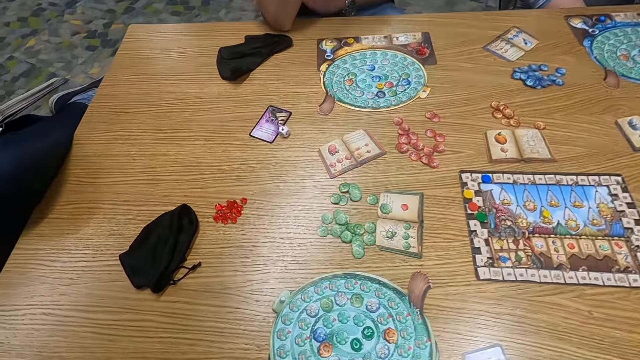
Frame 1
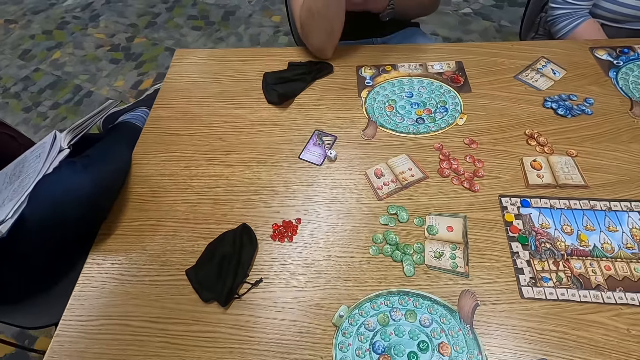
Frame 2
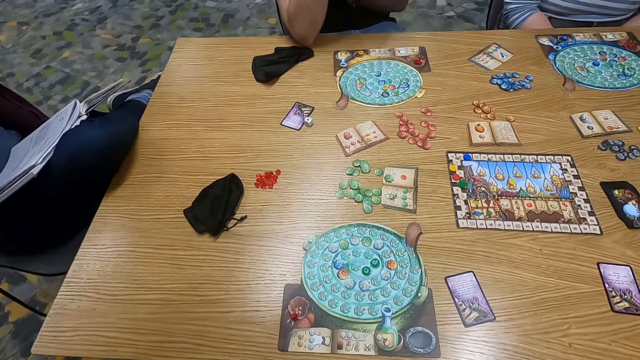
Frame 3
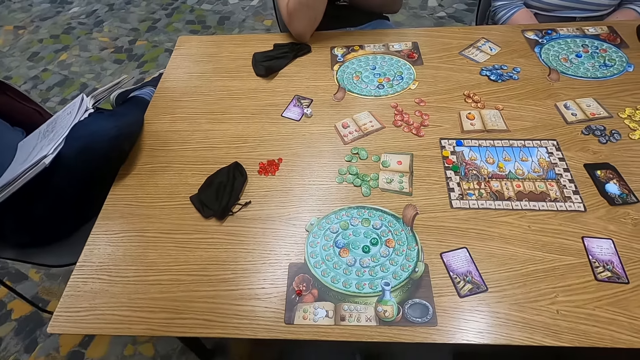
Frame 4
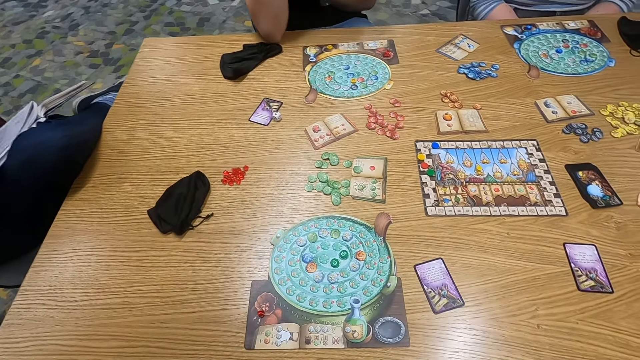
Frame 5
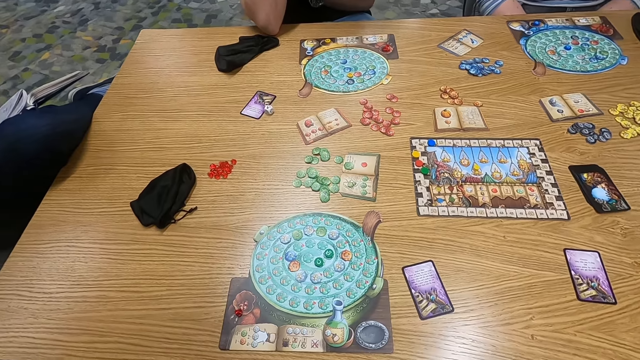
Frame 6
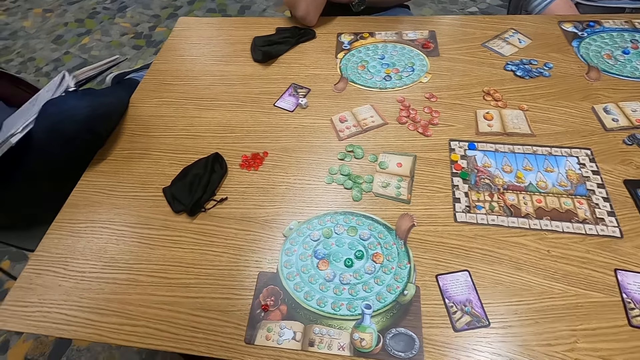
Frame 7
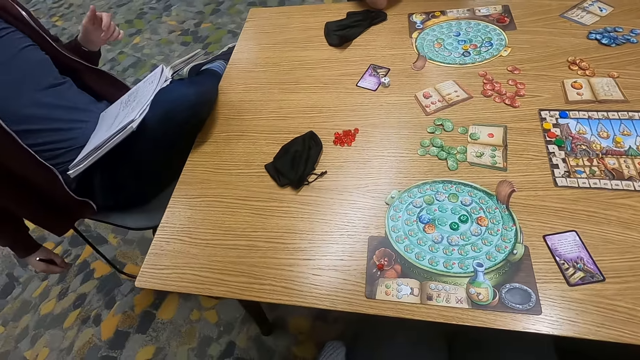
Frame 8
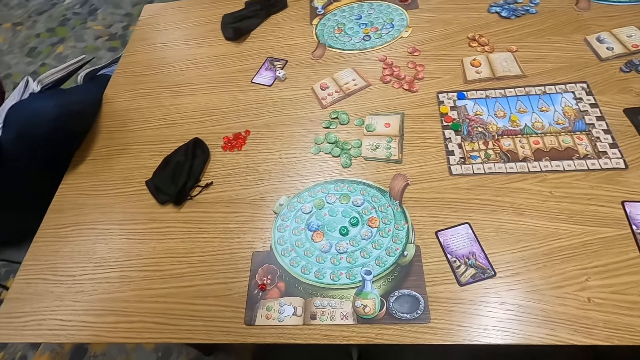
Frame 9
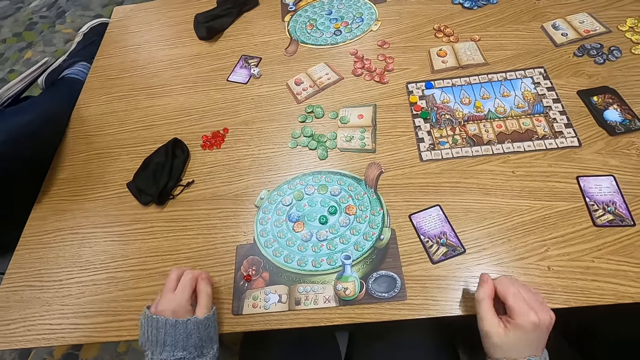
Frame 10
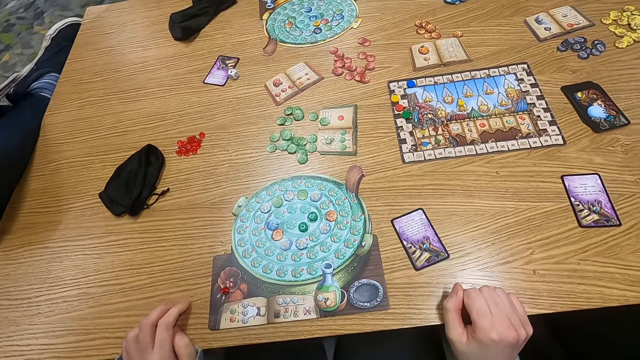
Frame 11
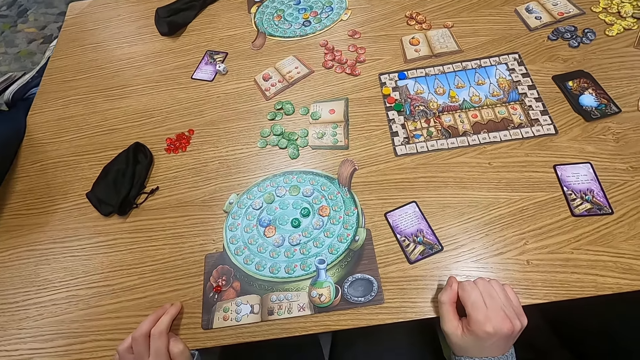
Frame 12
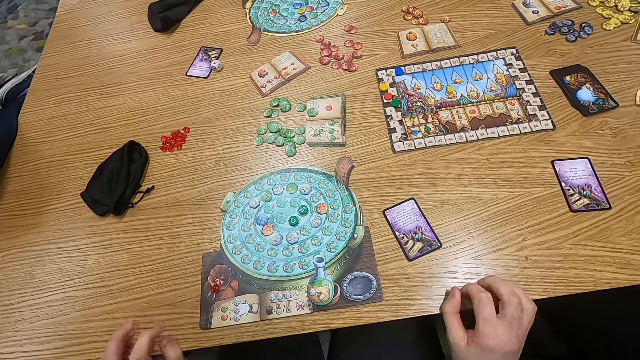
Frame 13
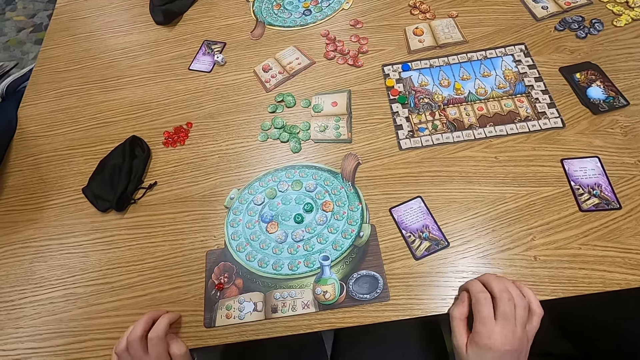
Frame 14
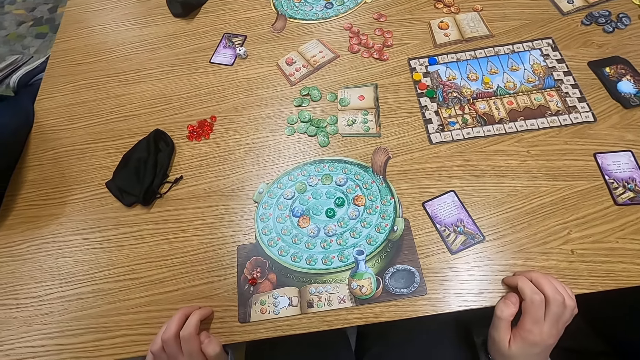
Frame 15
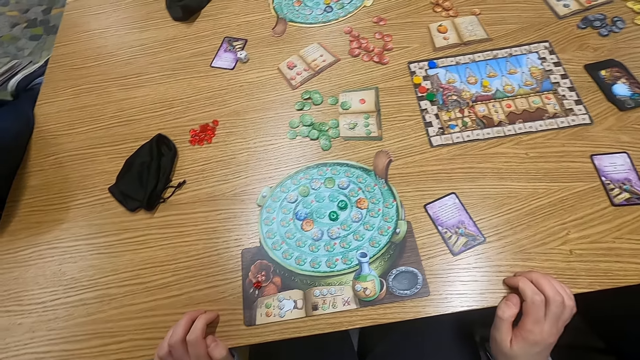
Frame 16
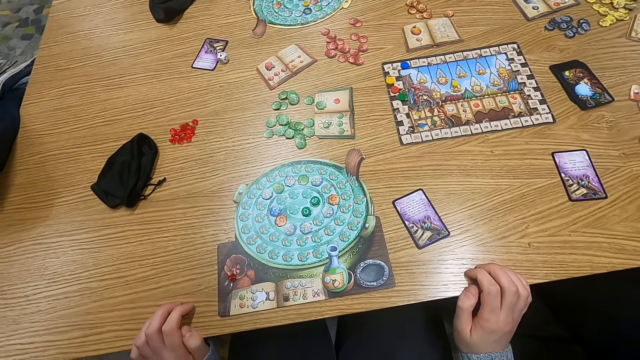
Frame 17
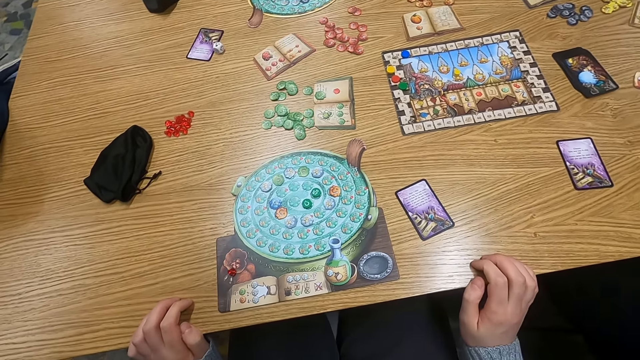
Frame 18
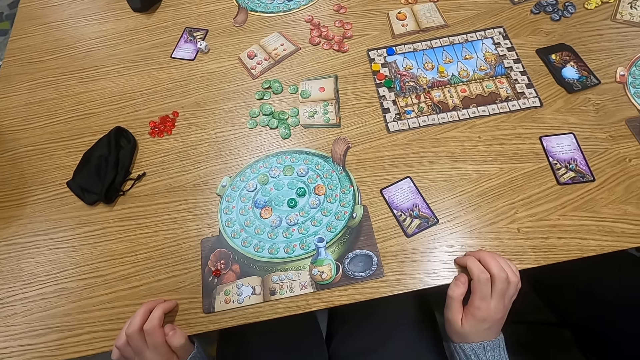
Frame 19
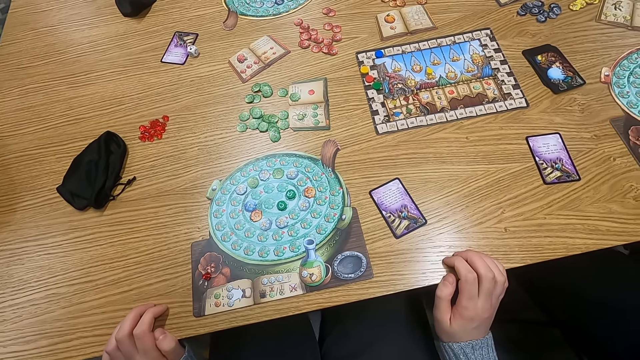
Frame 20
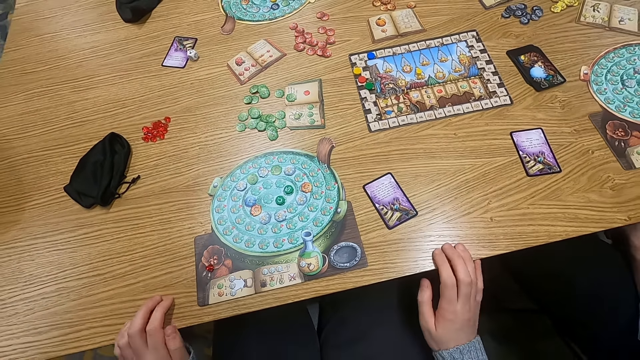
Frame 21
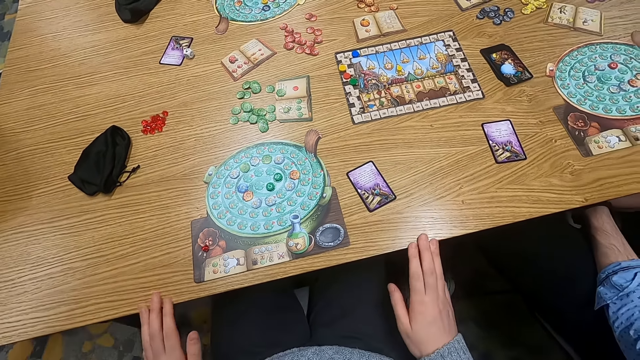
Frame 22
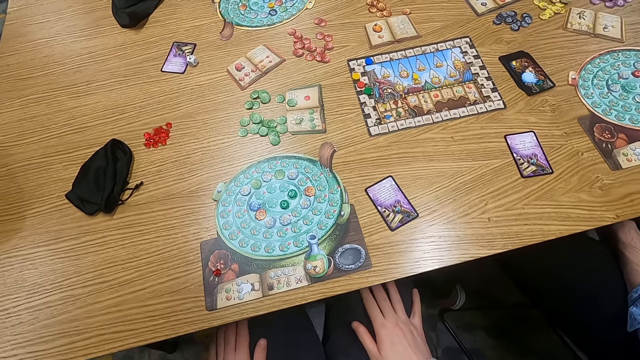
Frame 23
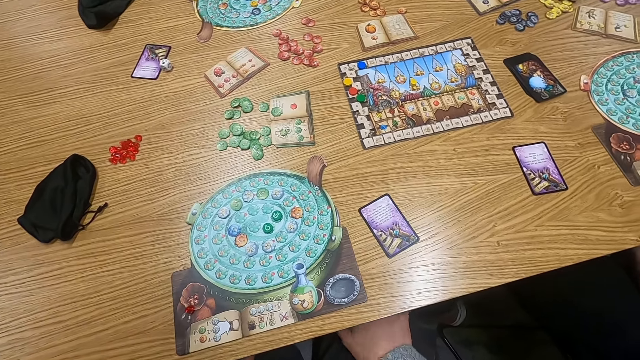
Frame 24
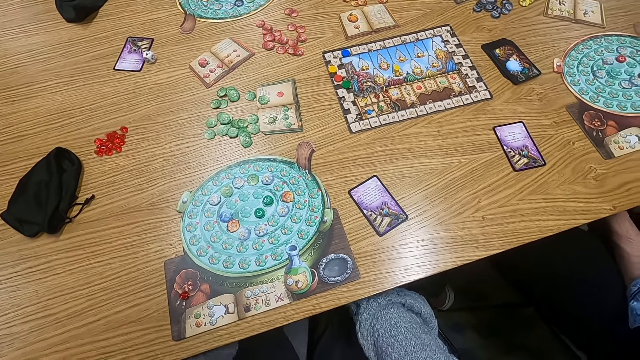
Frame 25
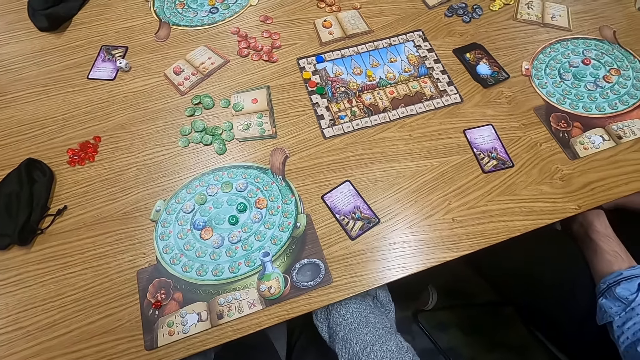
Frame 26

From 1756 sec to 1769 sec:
The camera wearer holds a table. They turn to the side and place hands on the table.

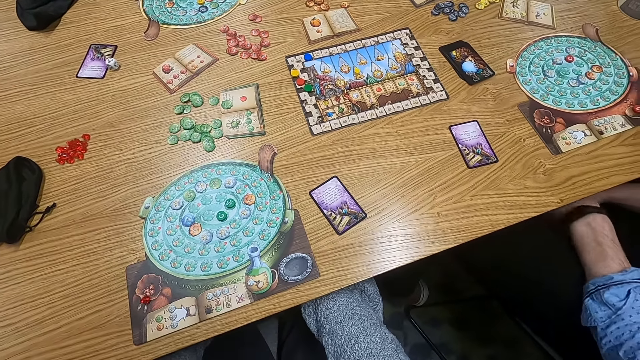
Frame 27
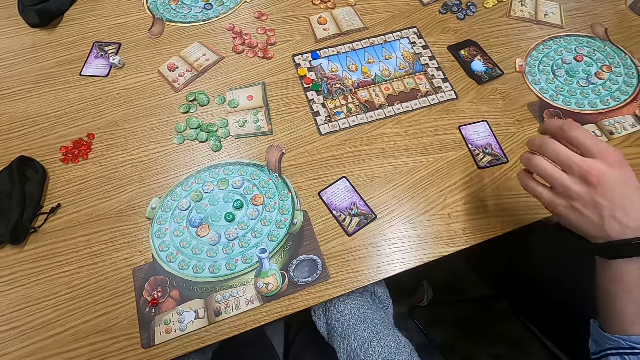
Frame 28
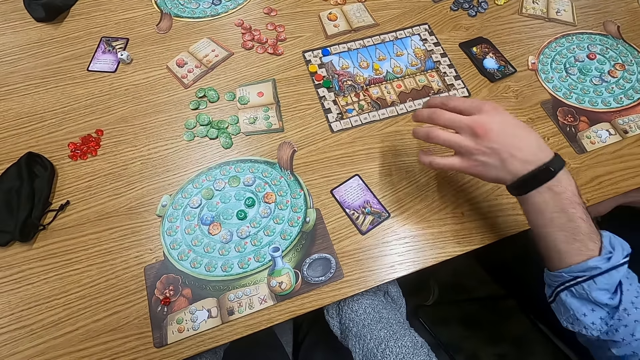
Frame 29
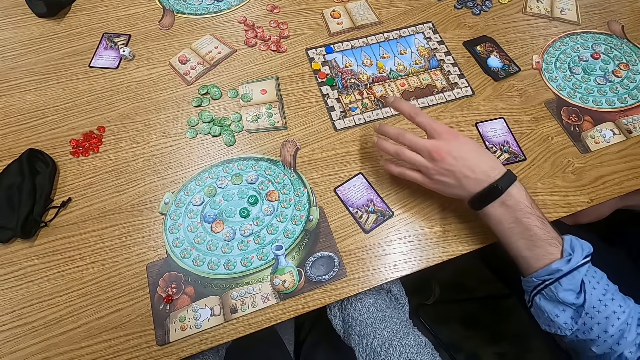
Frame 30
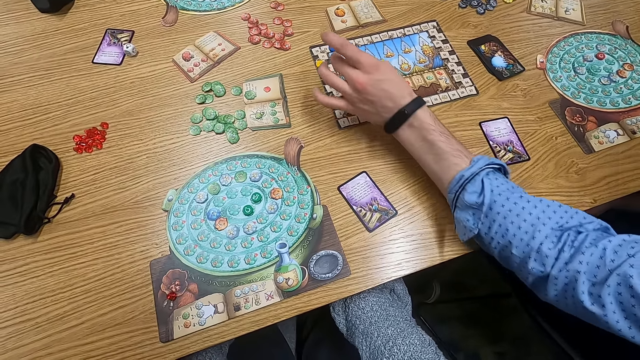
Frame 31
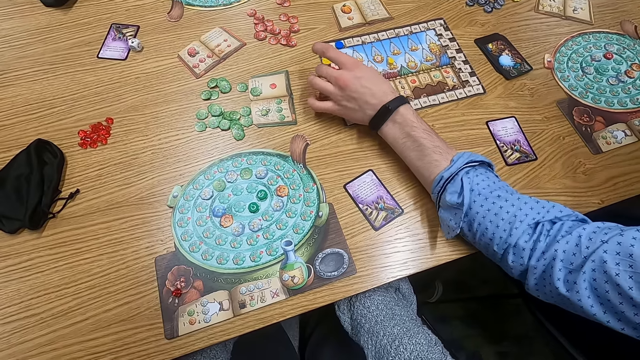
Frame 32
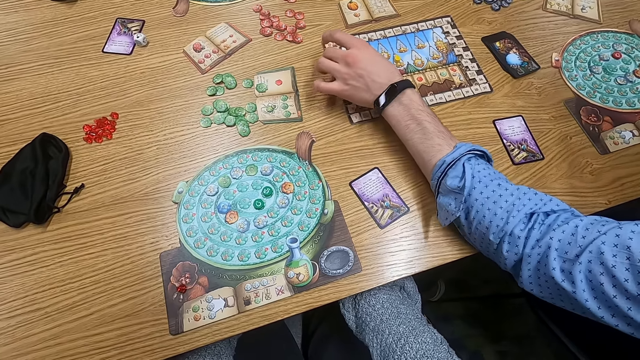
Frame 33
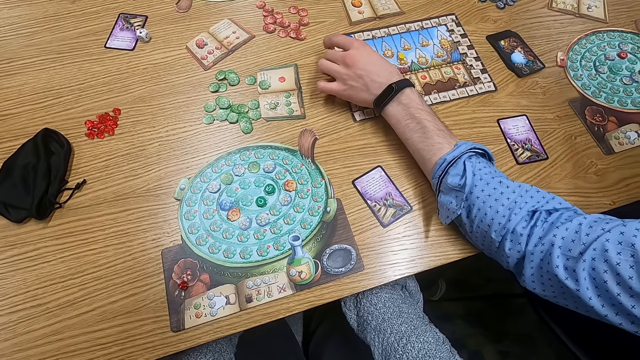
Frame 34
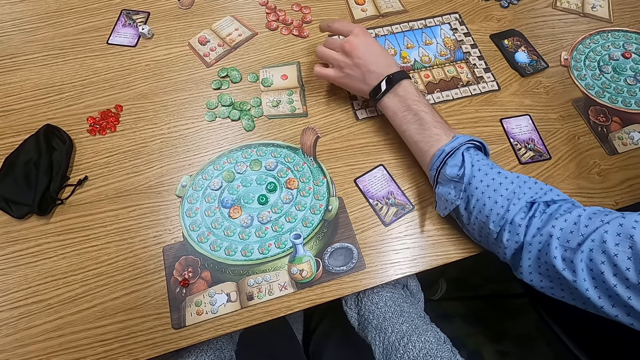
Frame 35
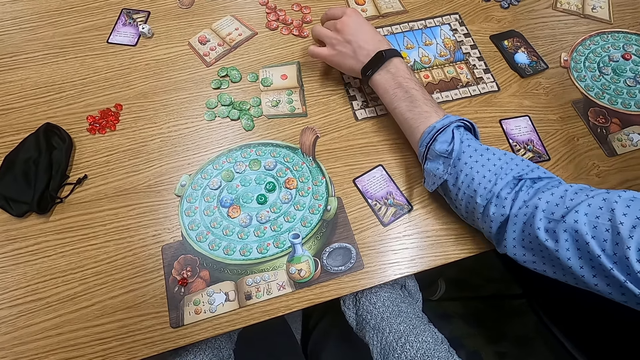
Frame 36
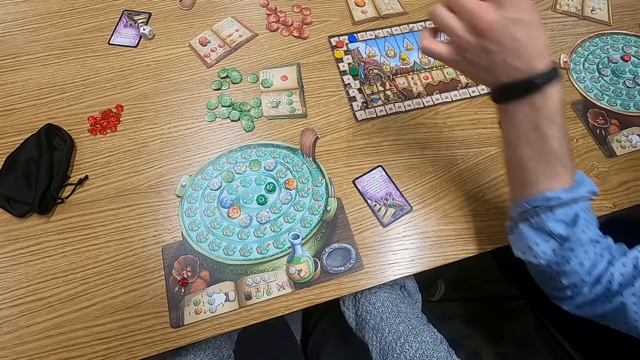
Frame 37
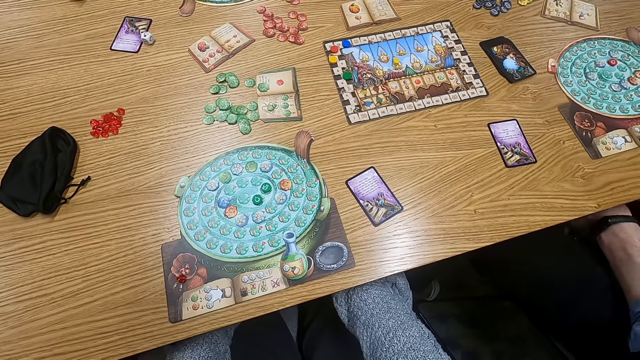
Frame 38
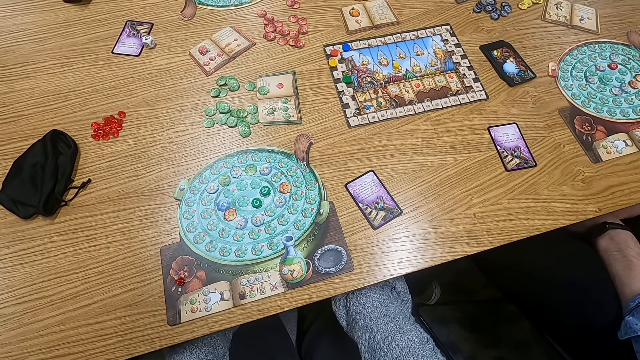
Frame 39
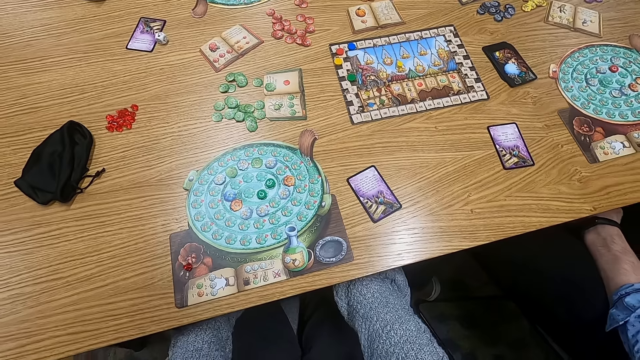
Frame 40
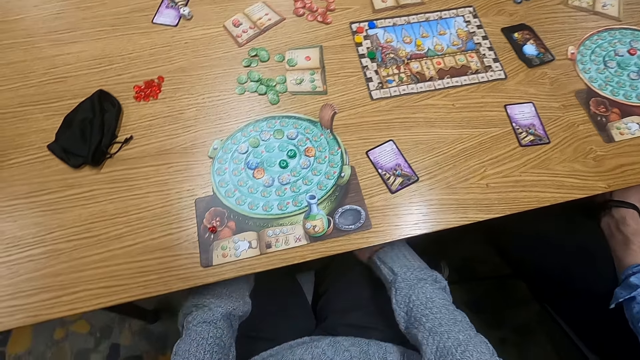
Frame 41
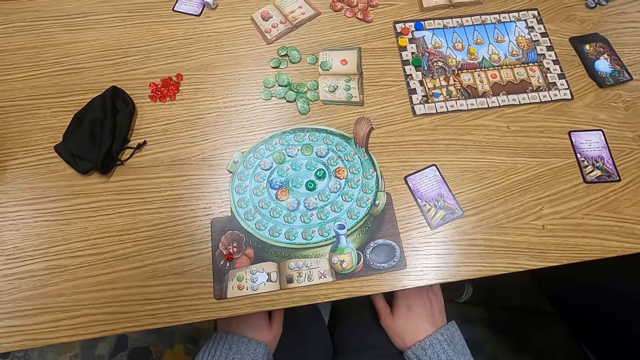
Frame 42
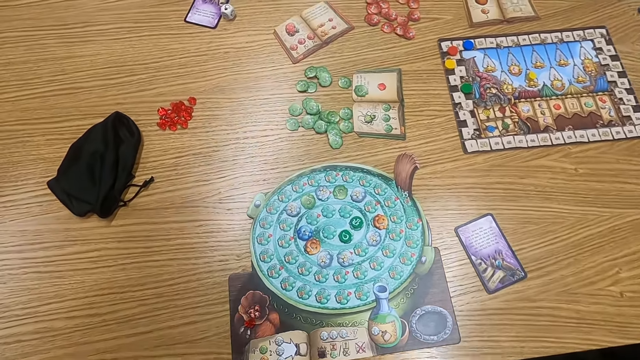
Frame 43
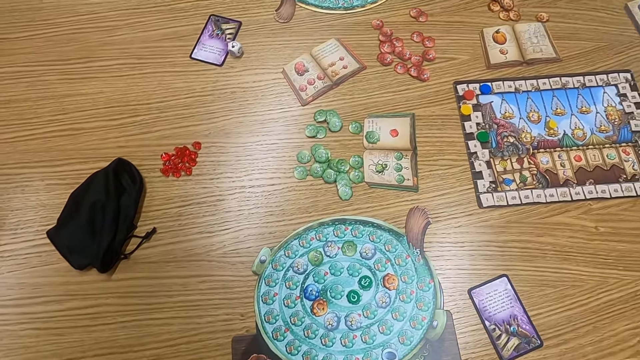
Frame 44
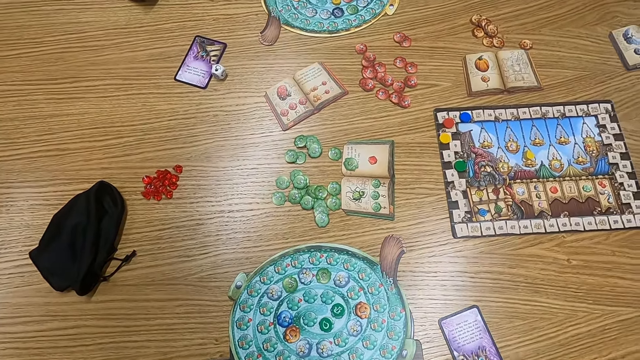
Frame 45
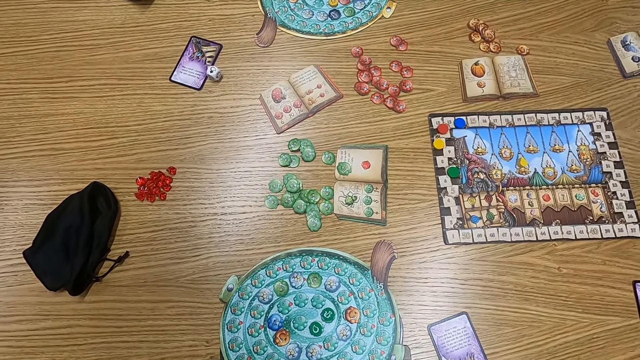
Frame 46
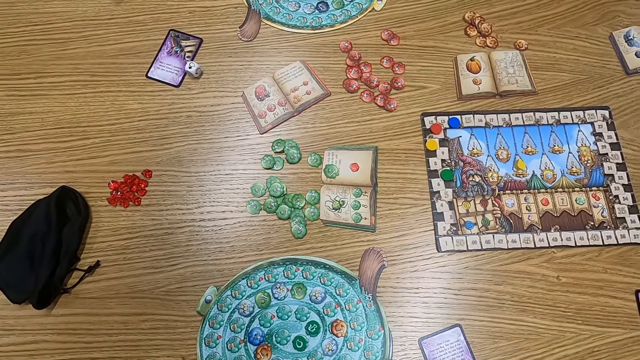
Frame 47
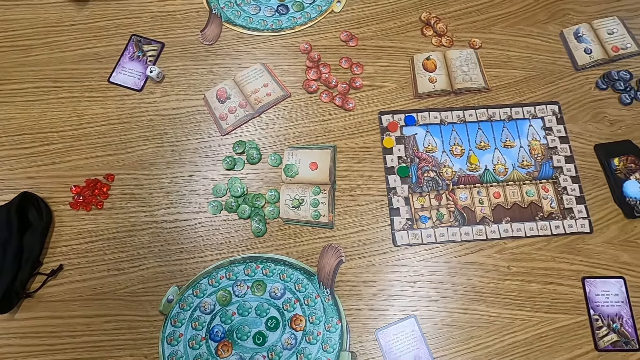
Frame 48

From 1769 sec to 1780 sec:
A man holds a point token on the table. The man moves a counter. The camera wearer turns to the side.
